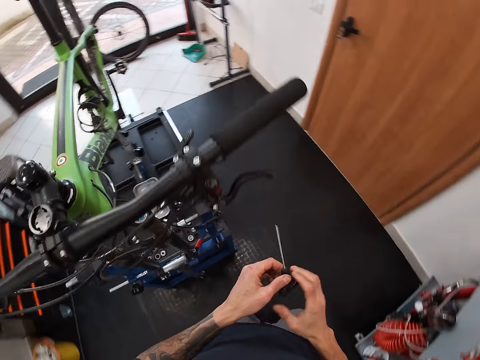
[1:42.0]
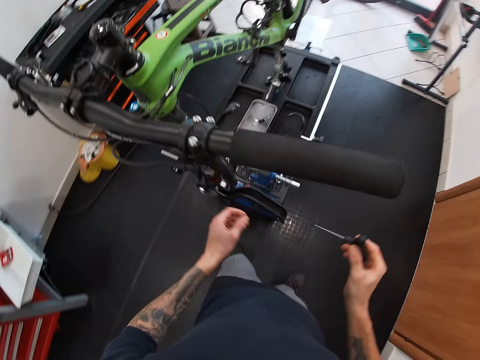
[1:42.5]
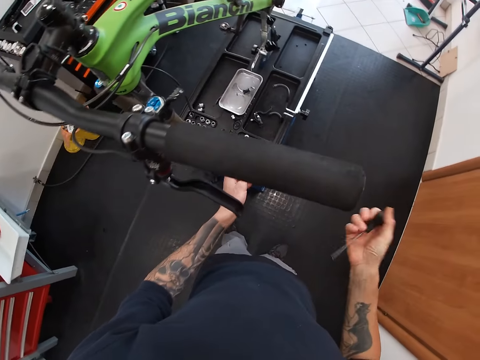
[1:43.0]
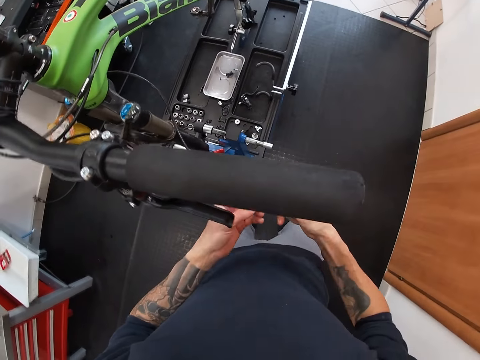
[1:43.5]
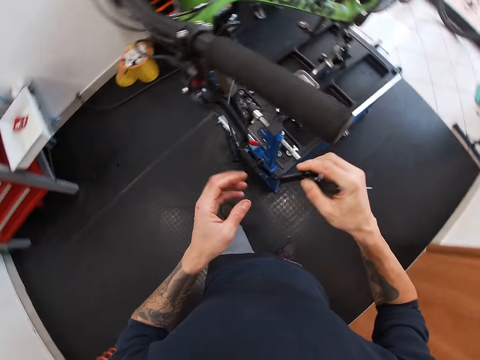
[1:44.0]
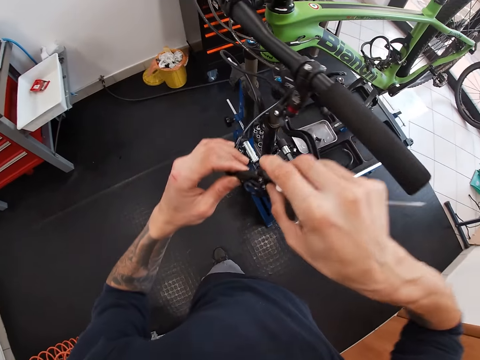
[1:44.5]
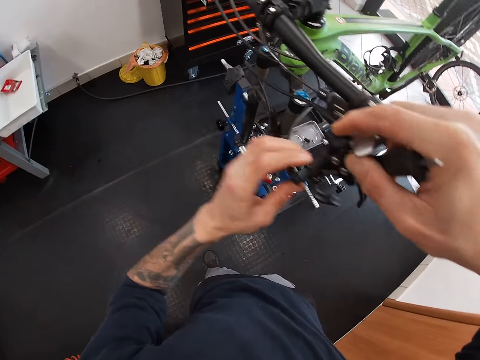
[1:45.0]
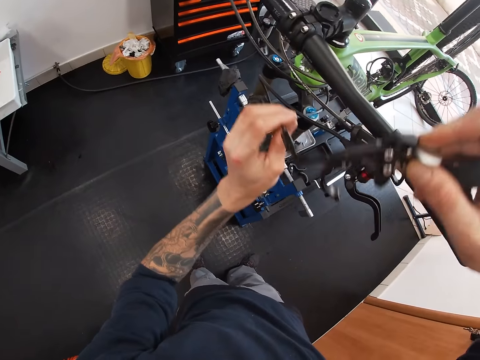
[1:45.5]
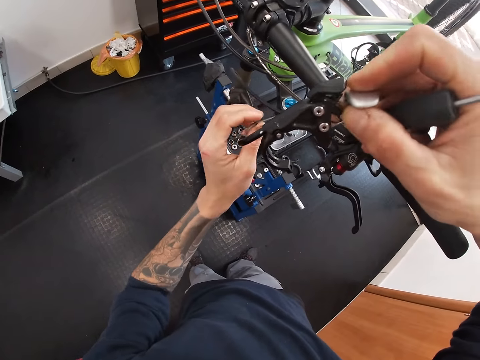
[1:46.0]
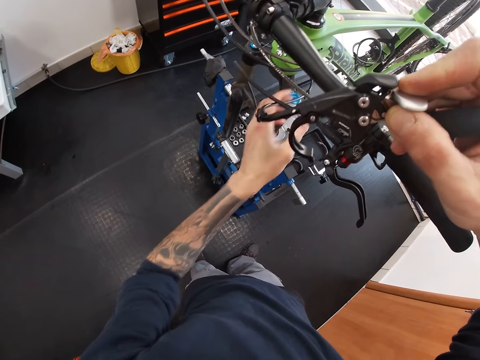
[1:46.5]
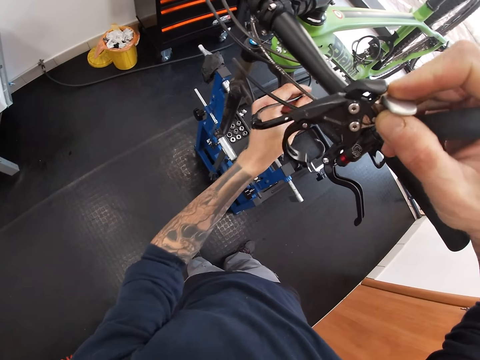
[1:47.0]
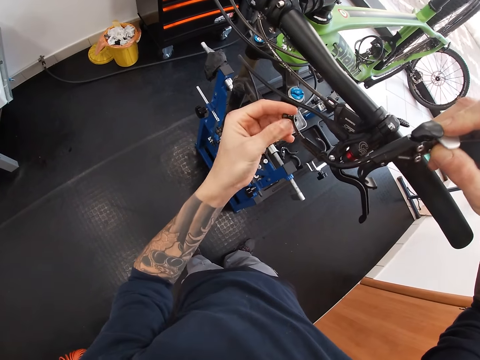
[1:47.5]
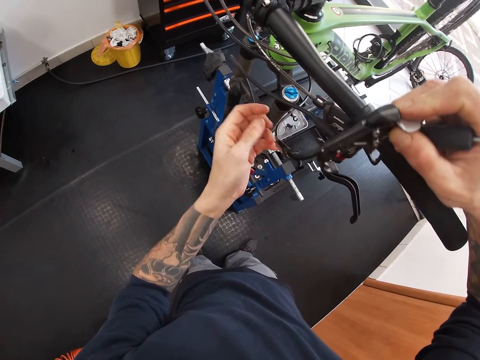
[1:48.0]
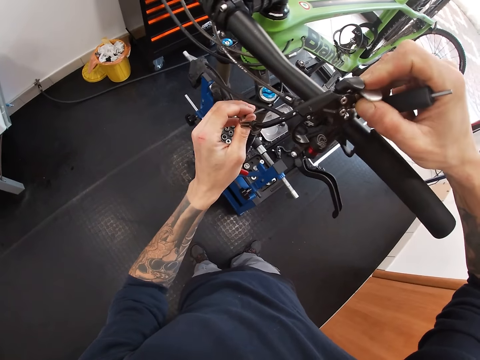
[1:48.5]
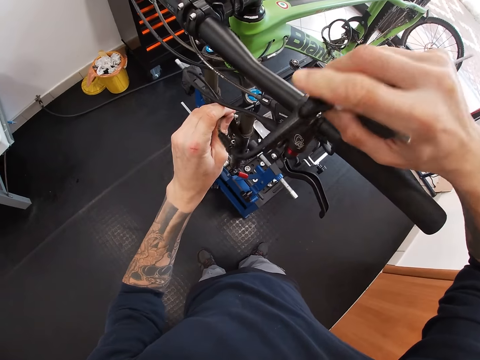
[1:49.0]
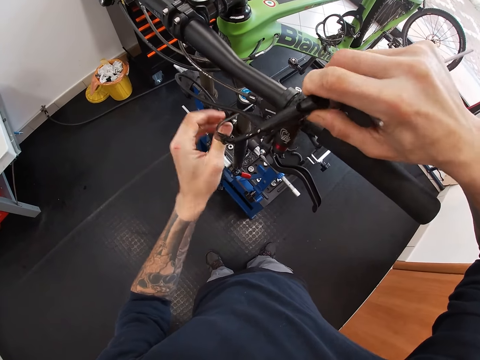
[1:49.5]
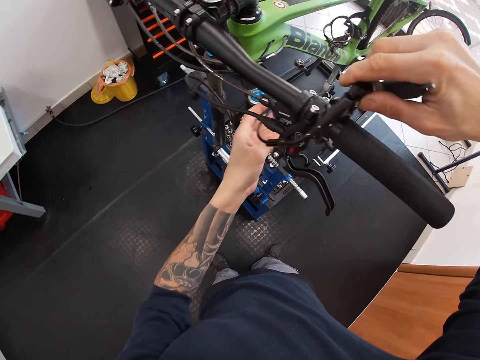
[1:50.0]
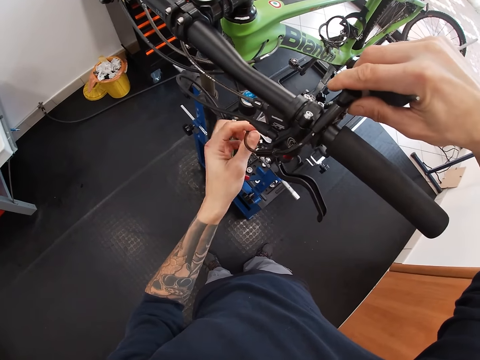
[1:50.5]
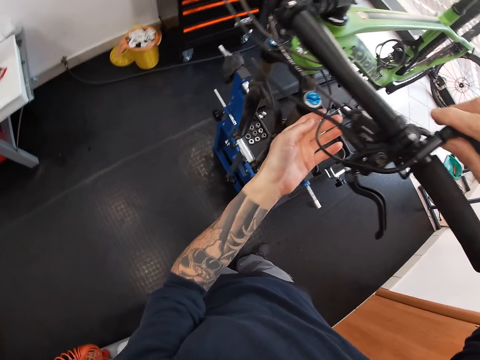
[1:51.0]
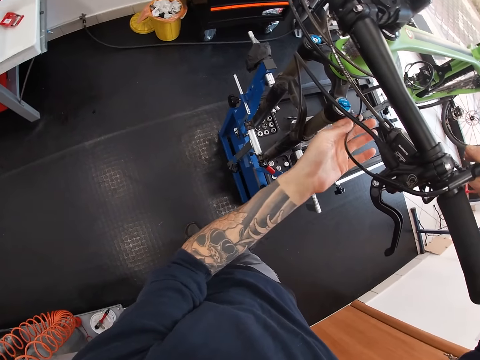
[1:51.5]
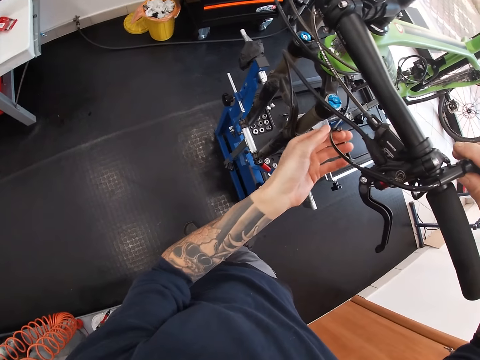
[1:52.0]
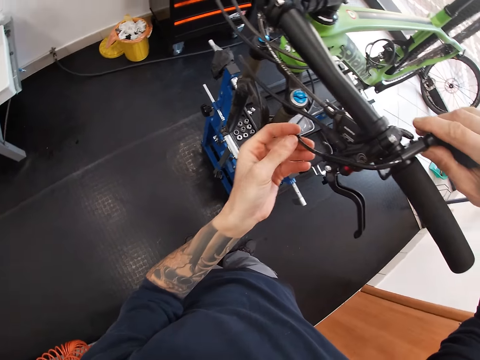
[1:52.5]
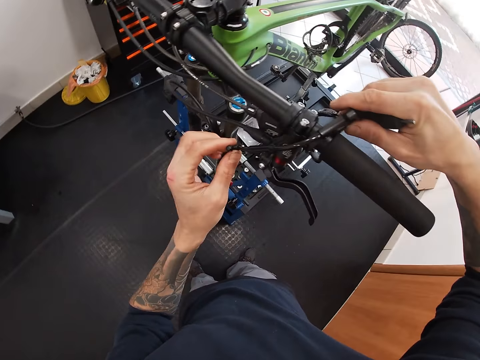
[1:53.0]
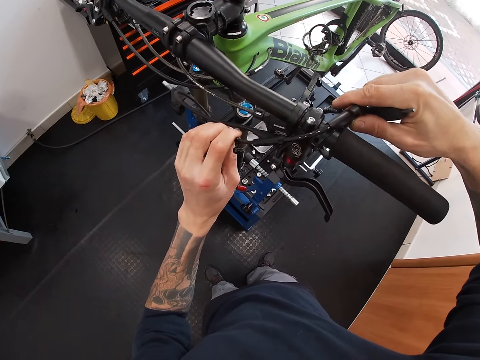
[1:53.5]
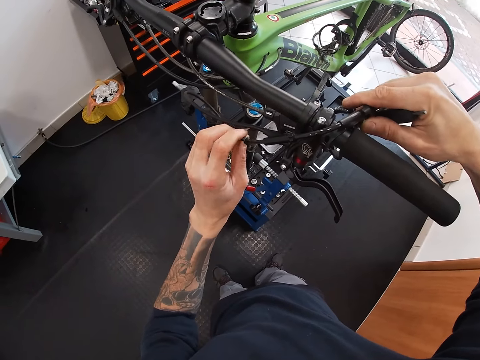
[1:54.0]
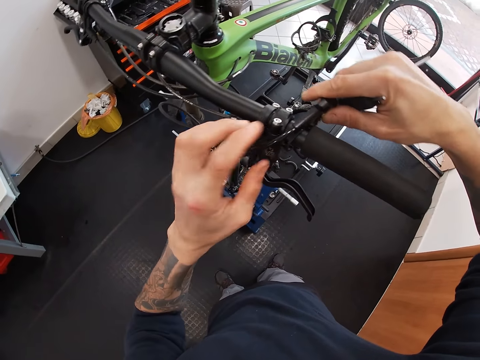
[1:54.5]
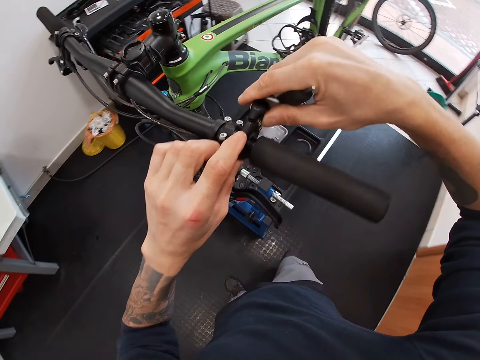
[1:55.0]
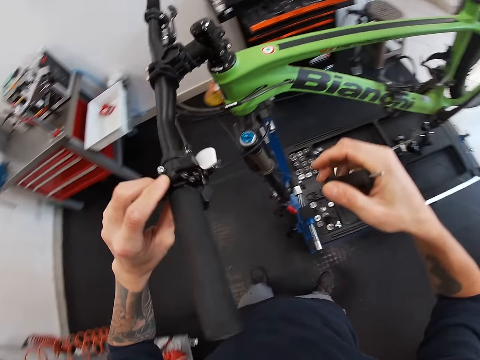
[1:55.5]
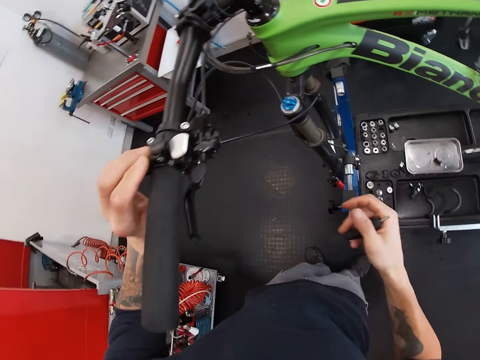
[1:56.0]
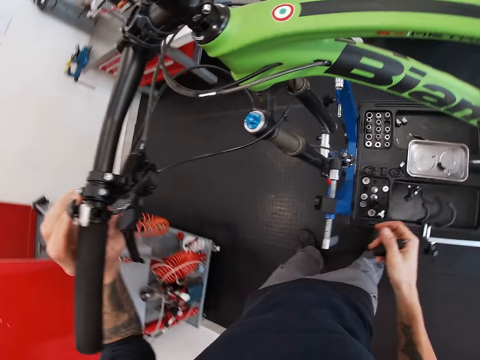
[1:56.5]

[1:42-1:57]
The camera wearer holds the brake with her right hand. She fixes the brake on the drop handlebar.

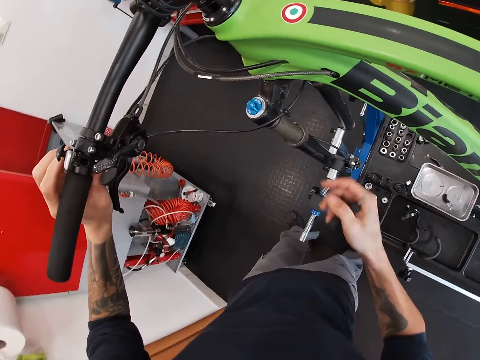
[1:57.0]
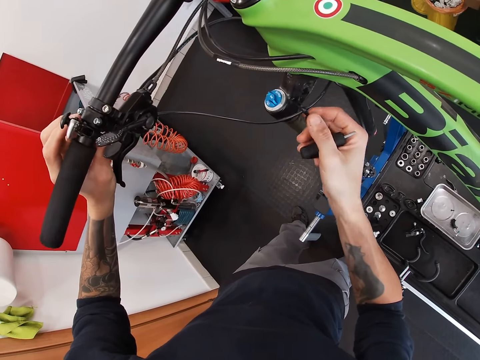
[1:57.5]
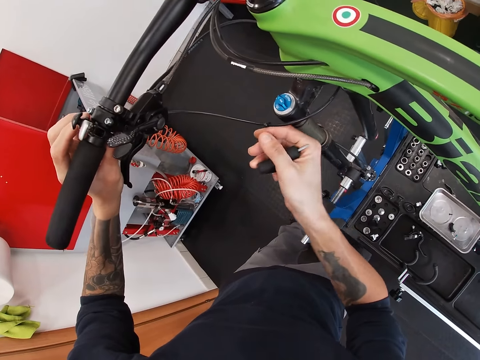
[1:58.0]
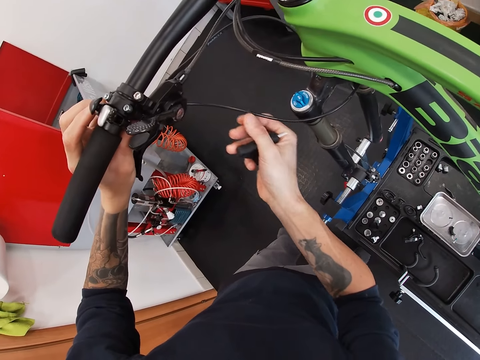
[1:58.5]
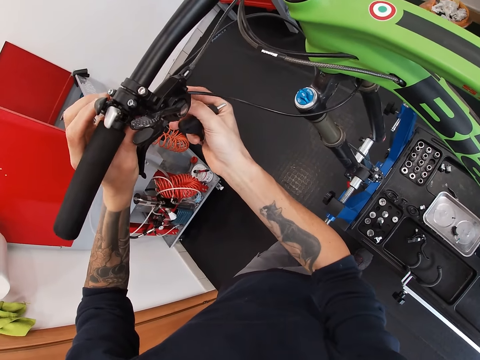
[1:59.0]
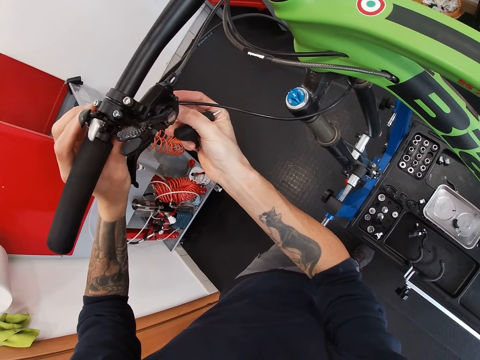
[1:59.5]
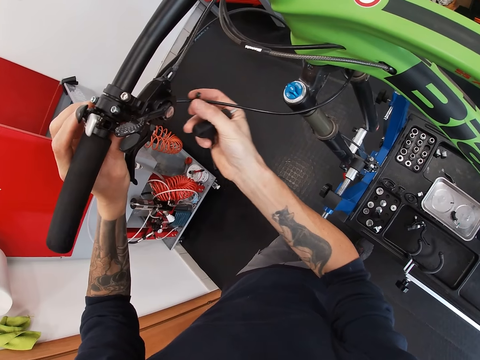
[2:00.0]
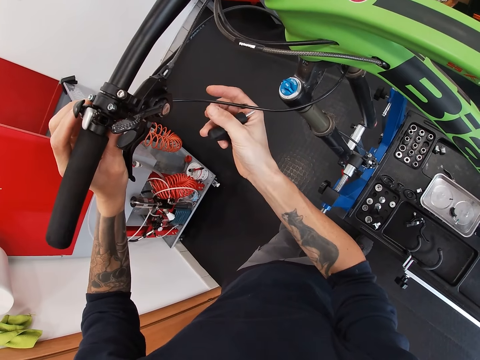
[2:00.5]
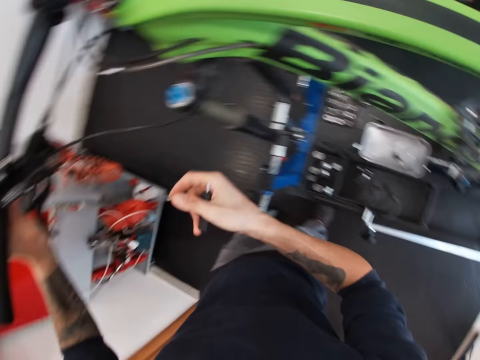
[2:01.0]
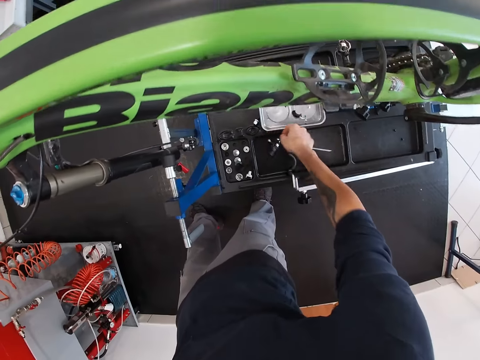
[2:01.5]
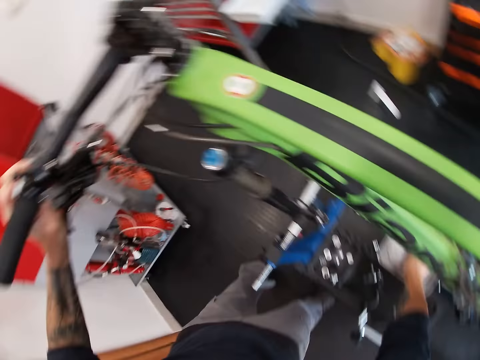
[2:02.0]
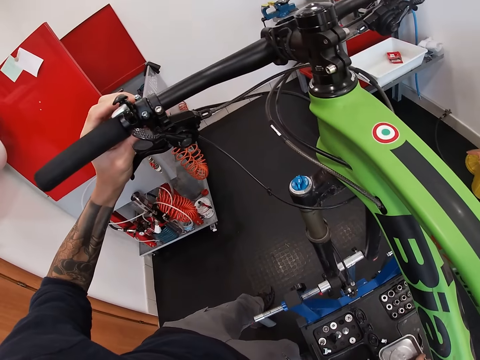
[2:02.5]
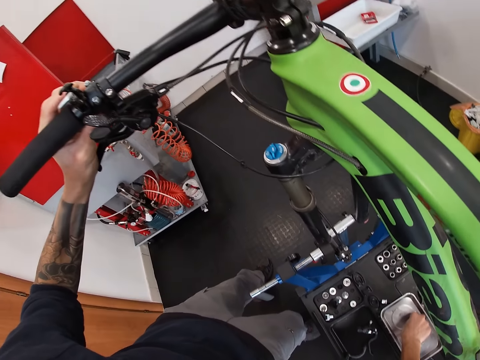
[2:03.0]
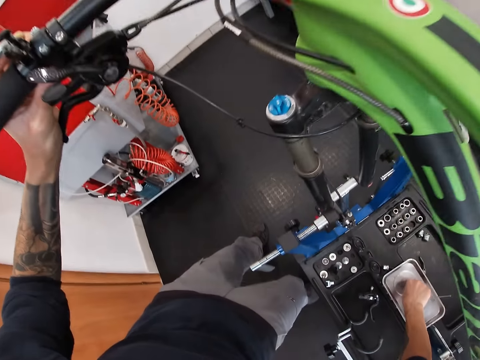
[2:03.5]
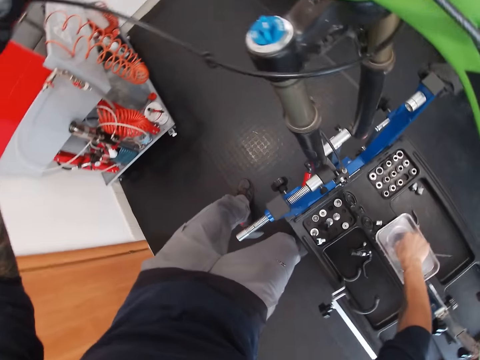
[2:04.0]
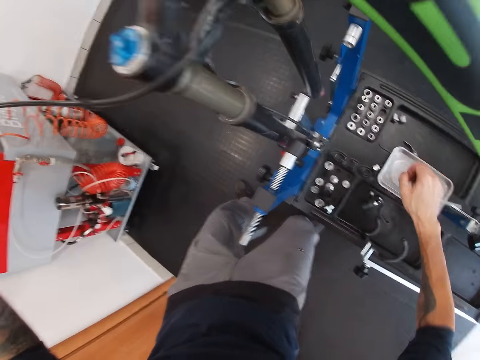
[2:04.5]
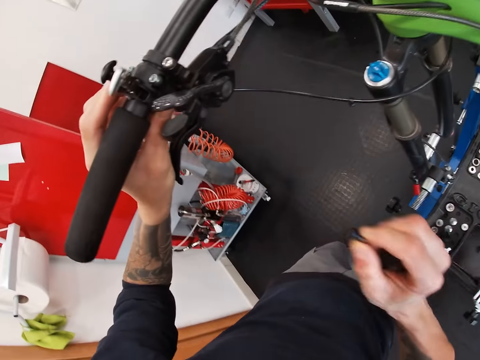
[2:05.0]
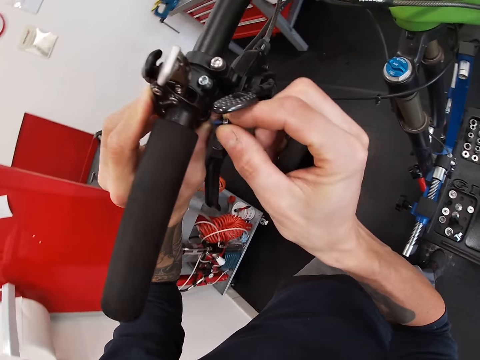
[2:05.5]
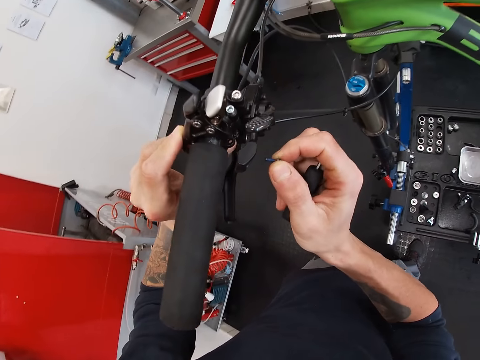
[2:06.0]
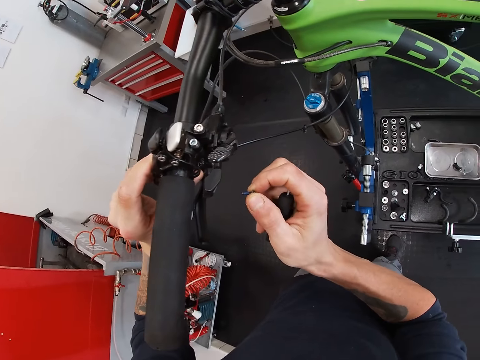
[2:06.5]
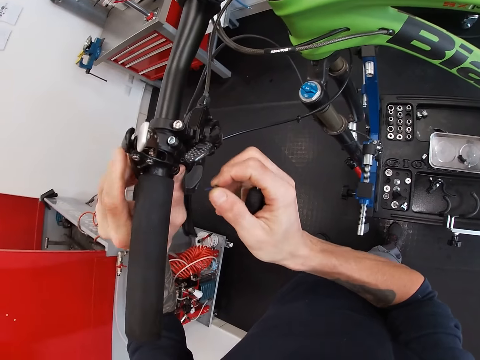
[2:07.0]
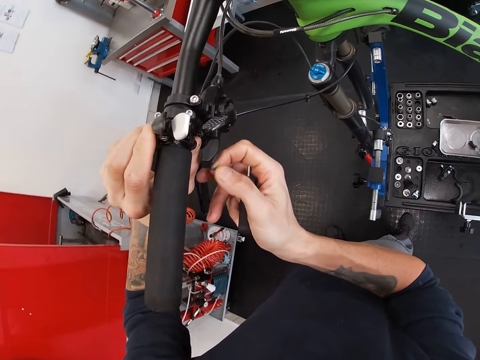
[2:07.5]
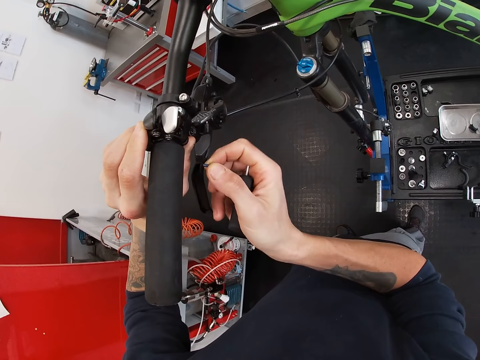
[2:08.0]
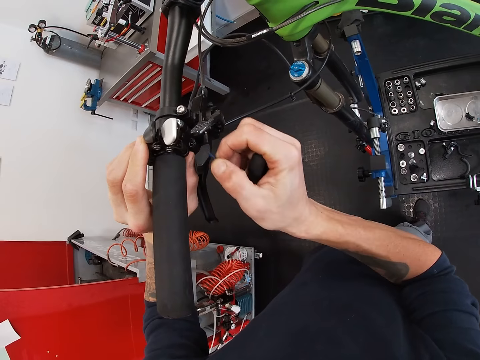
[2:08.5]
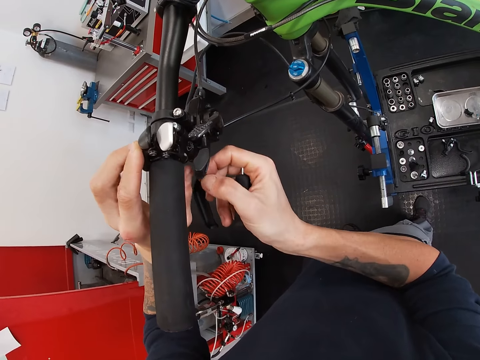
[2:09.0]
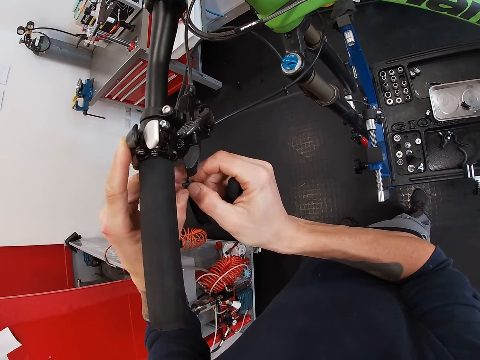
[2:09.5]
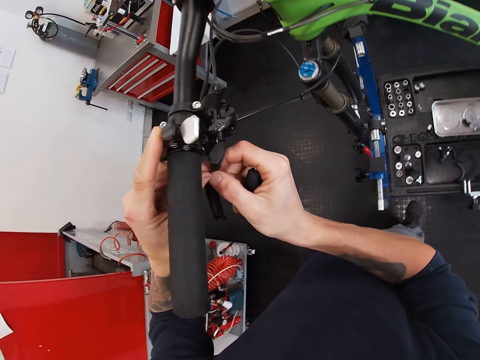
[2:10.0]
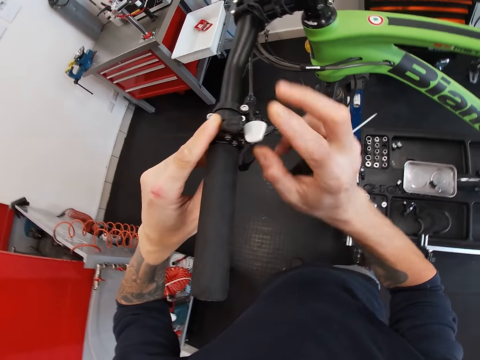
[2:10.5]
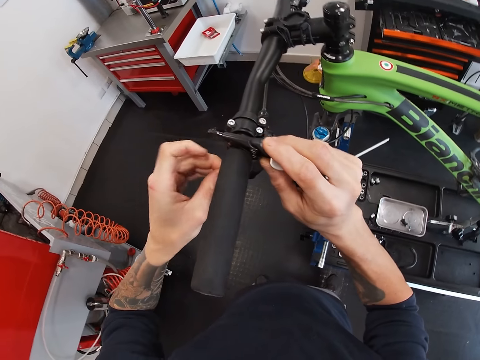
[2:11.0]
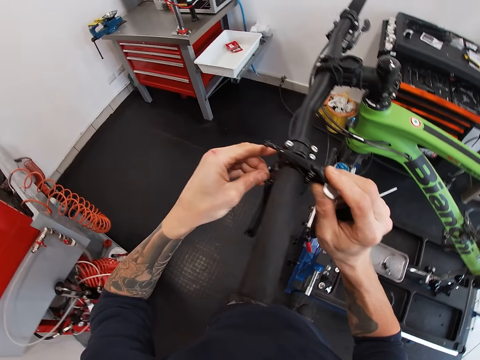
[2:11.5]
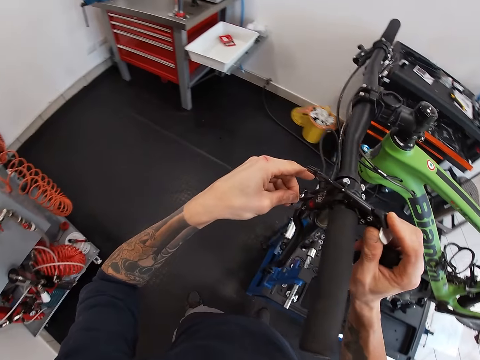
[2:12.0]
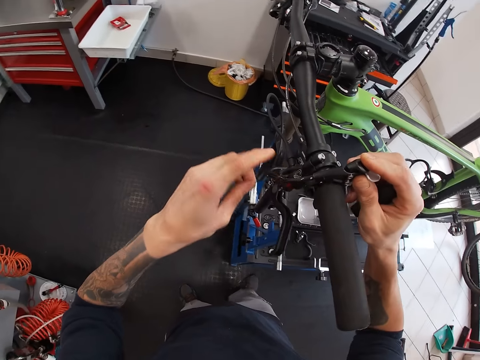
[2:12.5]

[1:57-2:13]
The camera wearer carries a small bolt nut. They fix the bolt nut on the brake.
